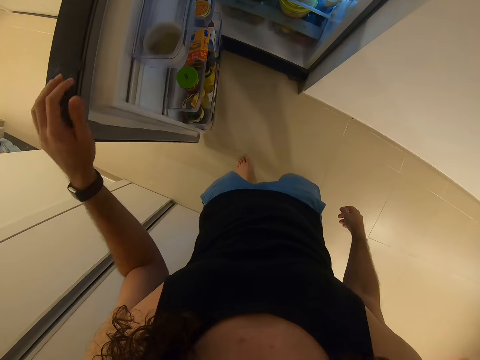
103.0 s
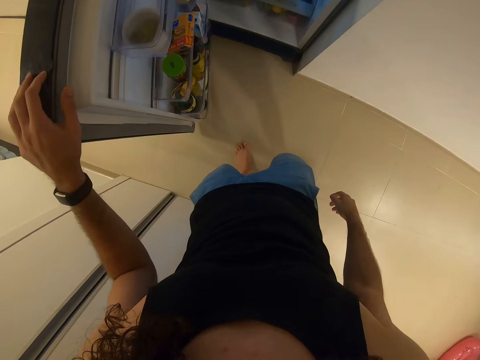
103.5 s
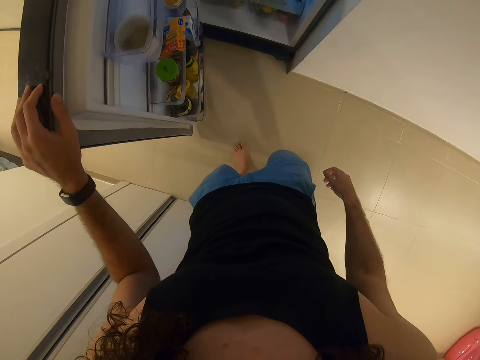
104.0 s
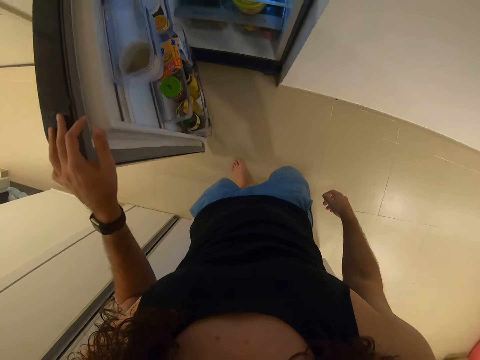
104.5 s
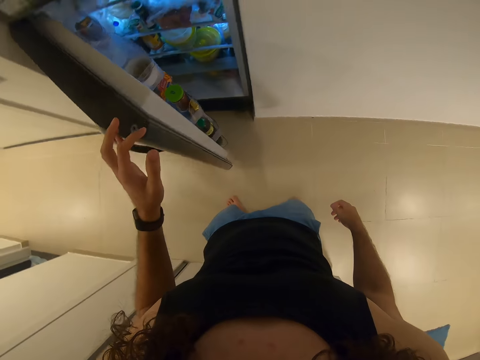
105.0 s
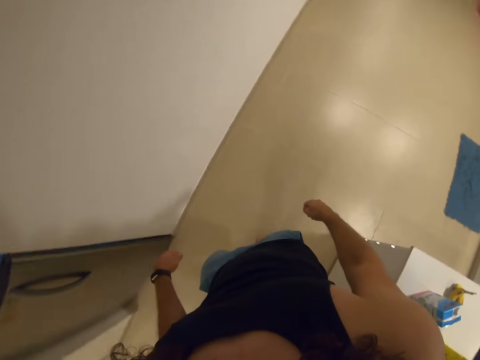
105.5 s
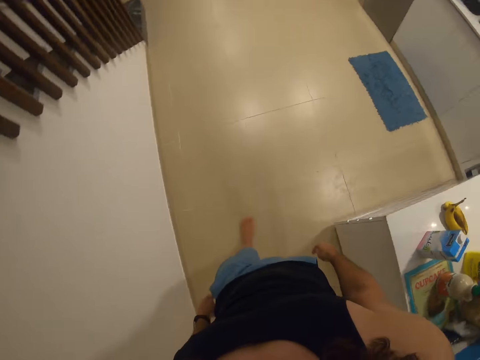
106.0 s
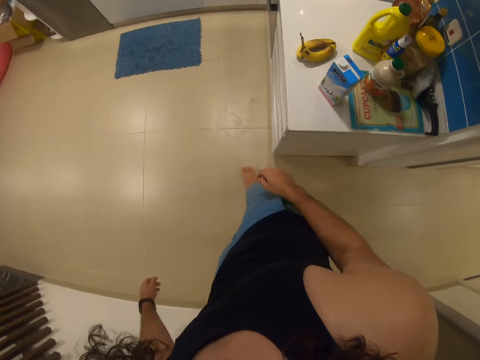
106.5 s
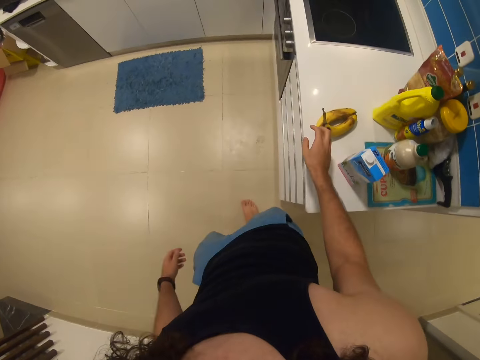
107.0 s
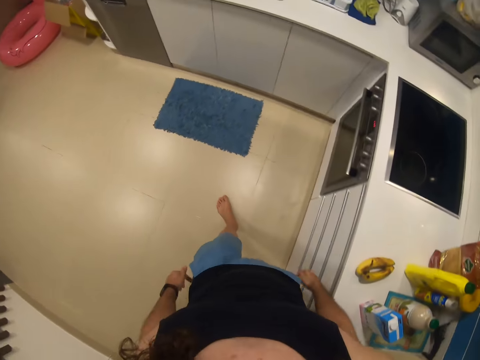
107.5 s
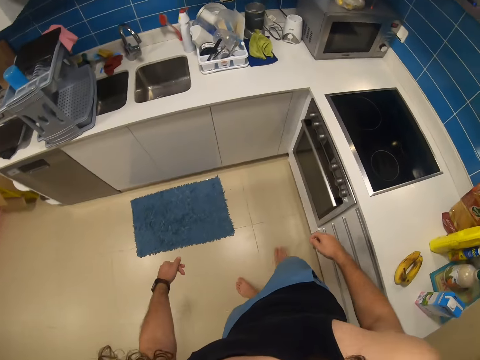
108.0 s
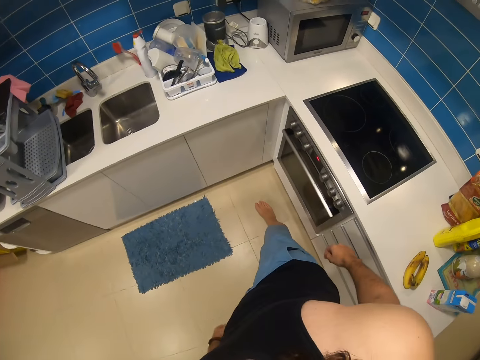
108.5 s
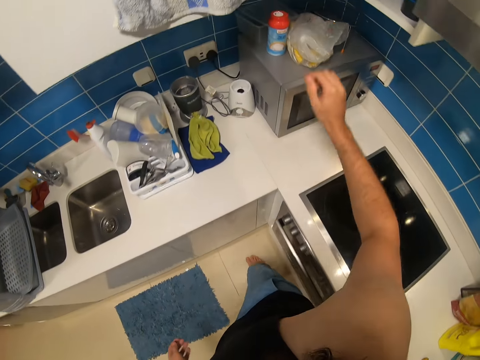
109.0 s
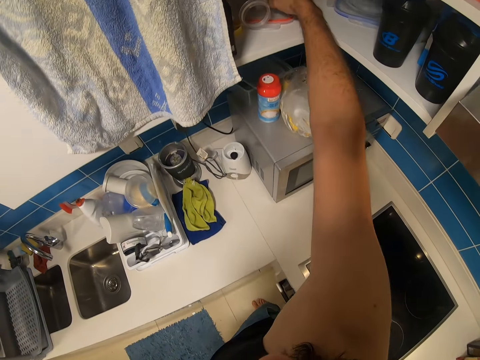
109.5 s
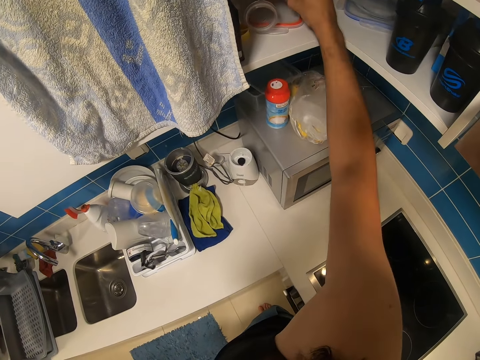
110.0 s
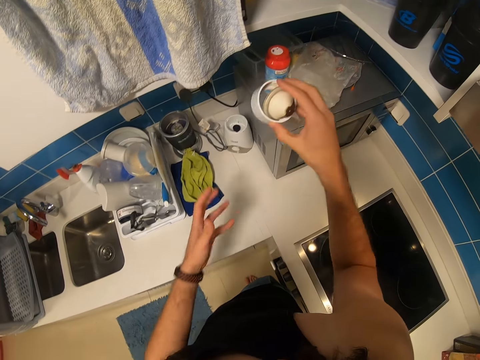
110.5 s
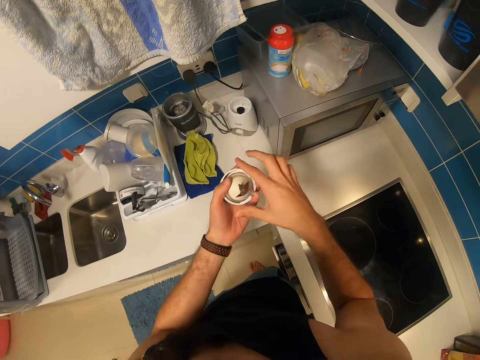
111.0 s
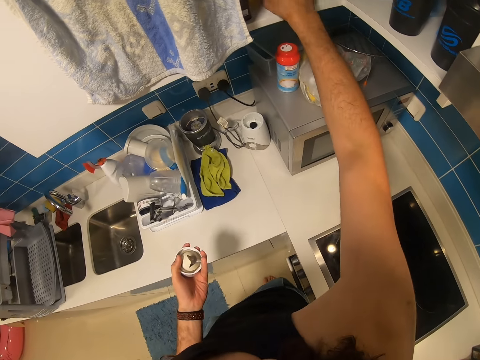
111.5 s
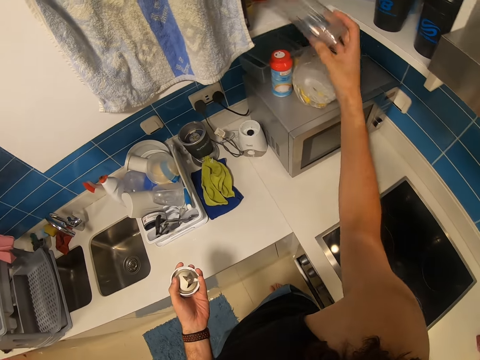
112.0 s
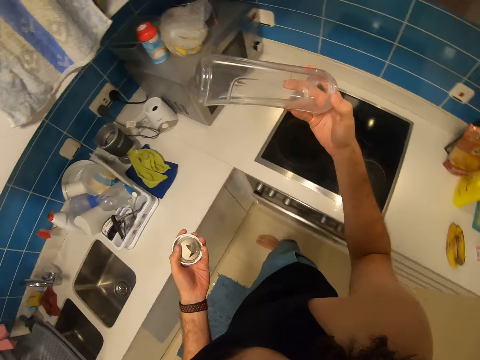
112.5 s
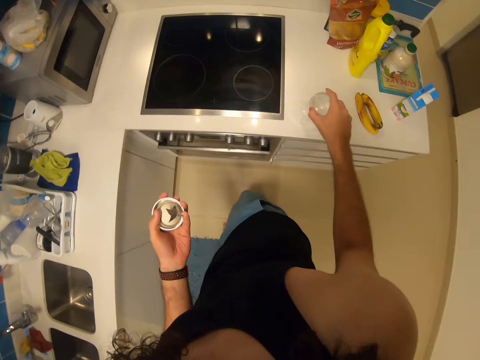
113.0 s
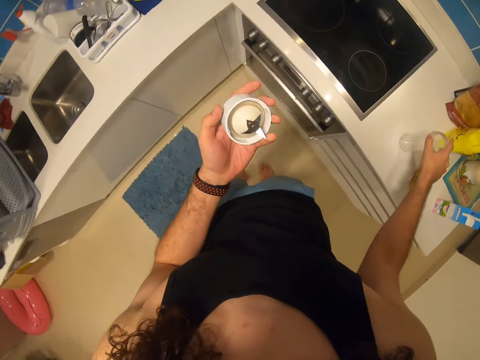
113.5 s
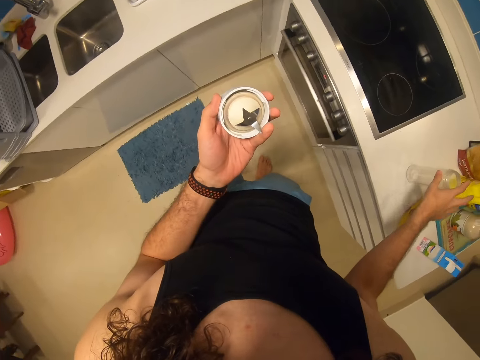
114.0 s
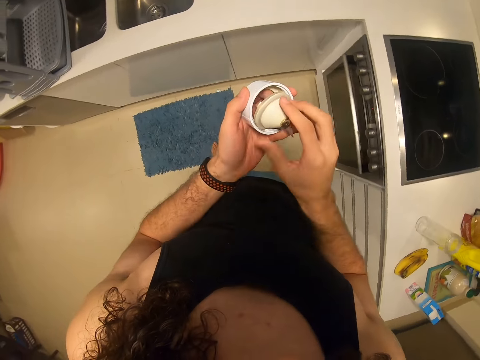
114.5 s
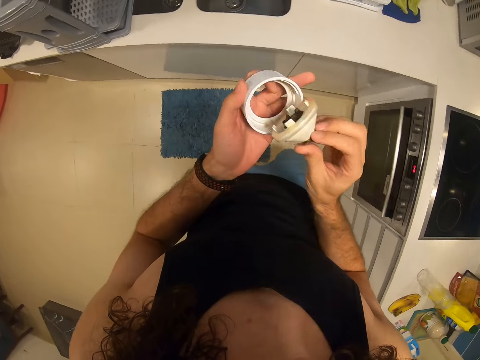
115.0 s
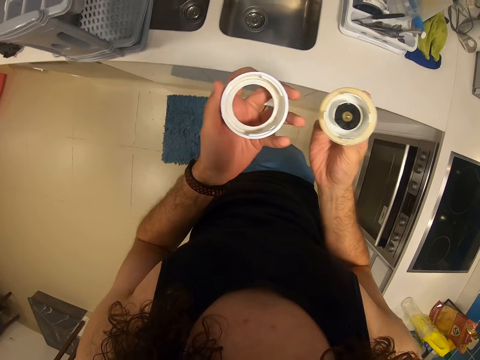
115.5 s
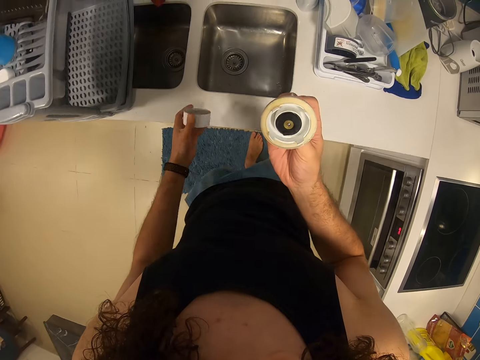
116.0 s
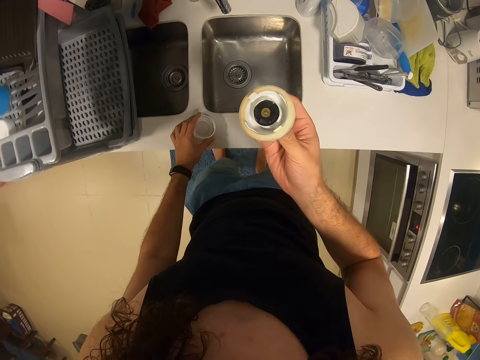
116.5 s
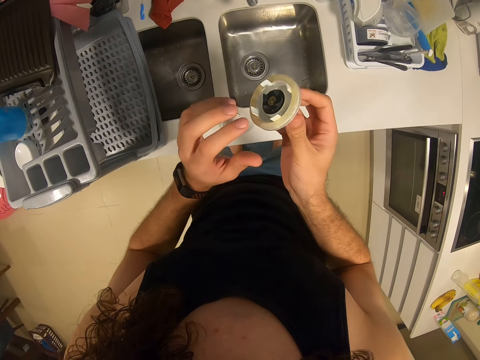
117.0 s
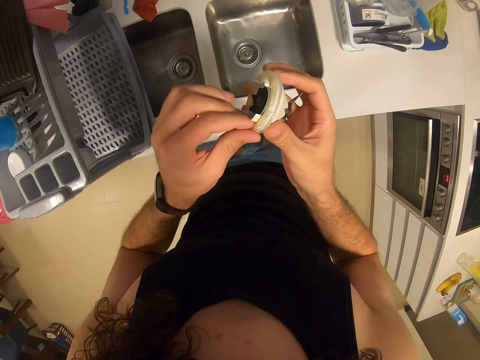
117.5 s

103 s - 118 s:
The camera wearer closes the fridge. They pick a blender mortar, pick a blender jar, and put the jar aside on the countertop. They put the lid aside.

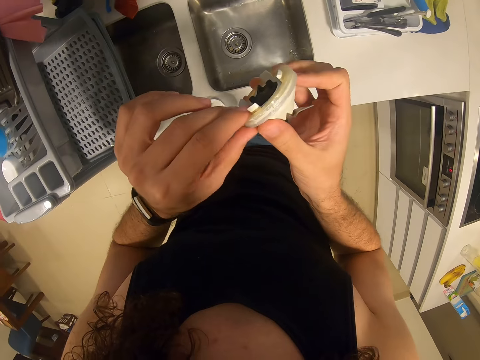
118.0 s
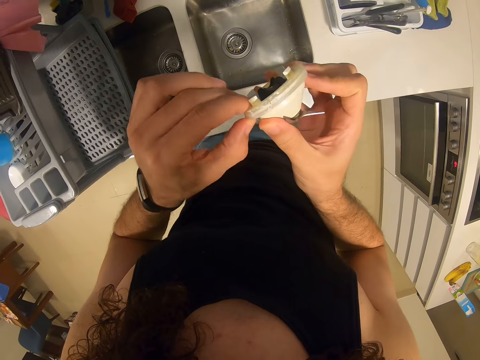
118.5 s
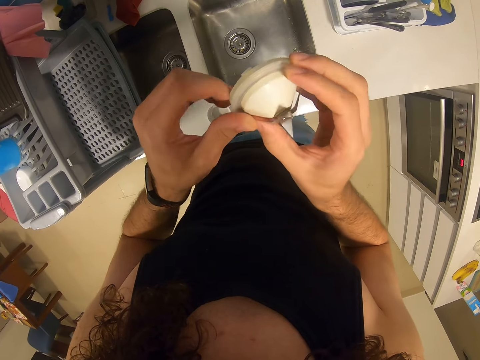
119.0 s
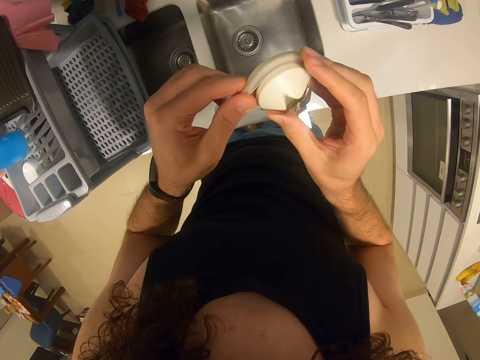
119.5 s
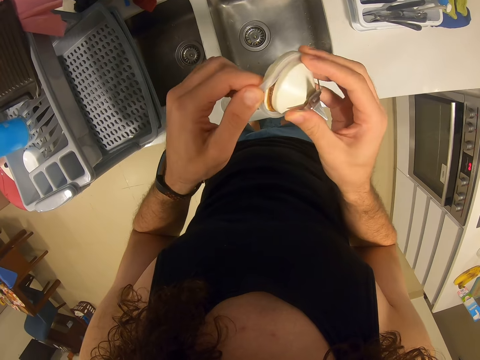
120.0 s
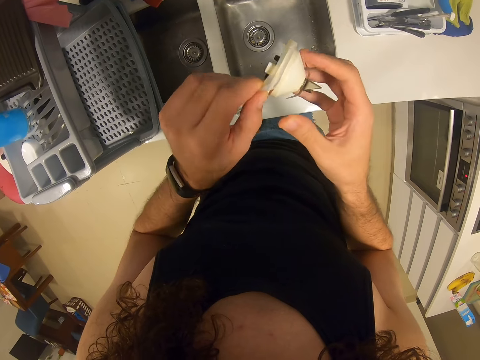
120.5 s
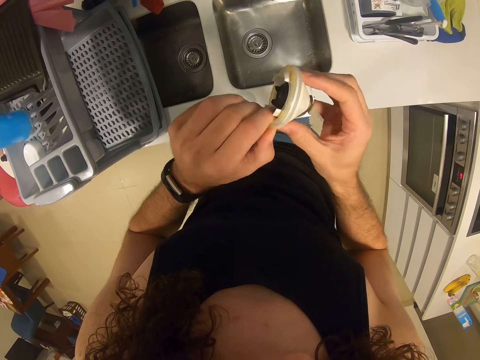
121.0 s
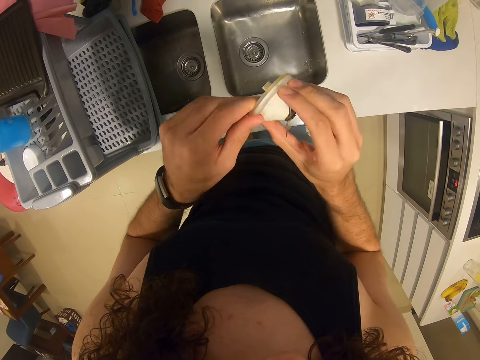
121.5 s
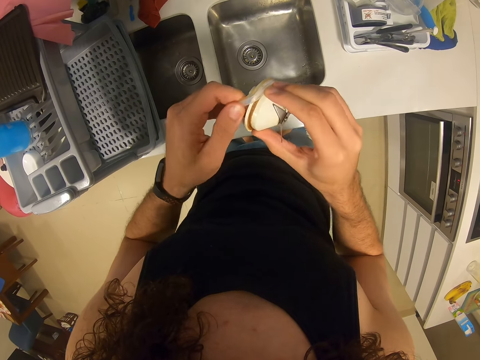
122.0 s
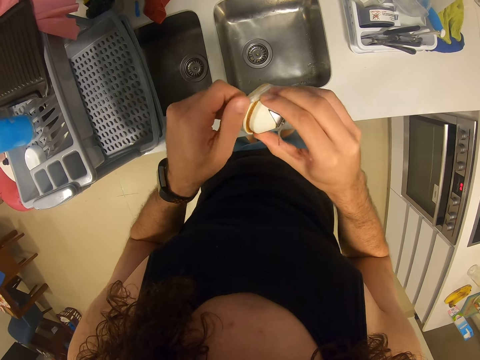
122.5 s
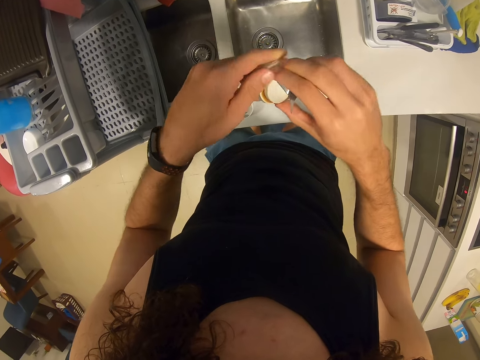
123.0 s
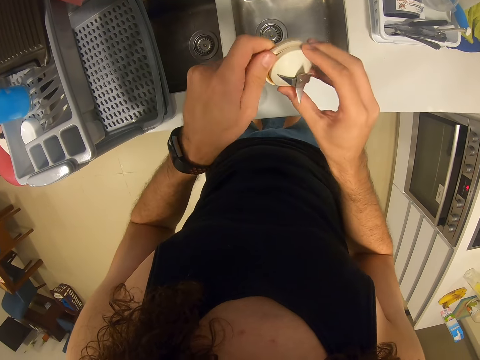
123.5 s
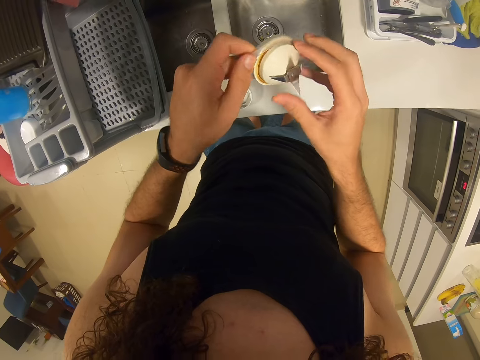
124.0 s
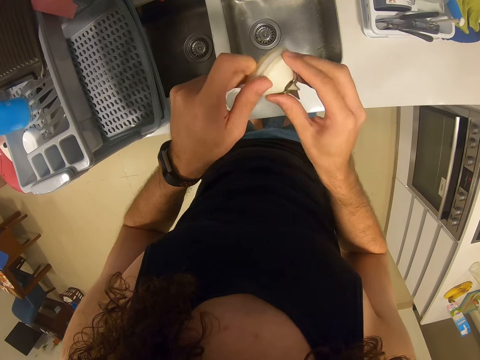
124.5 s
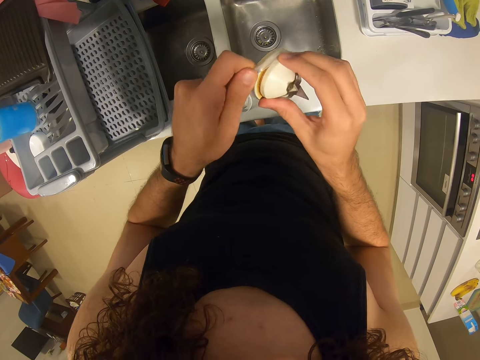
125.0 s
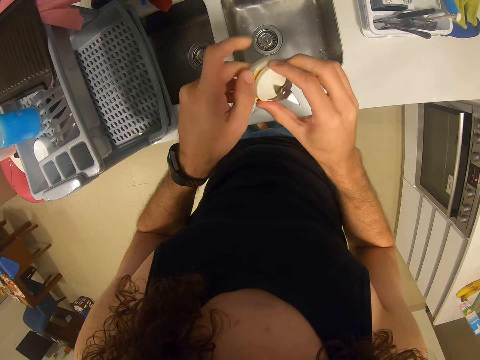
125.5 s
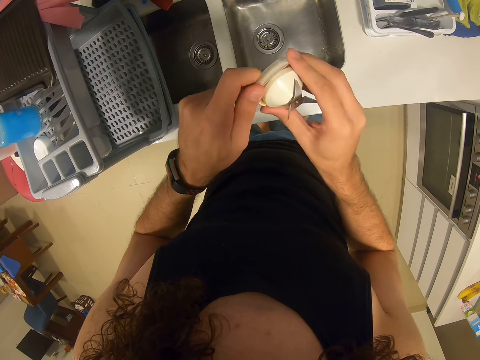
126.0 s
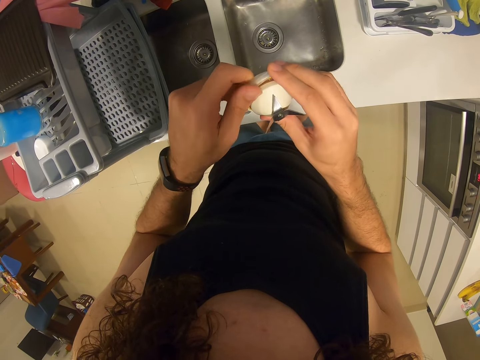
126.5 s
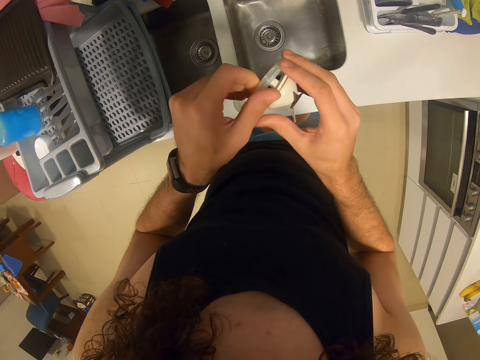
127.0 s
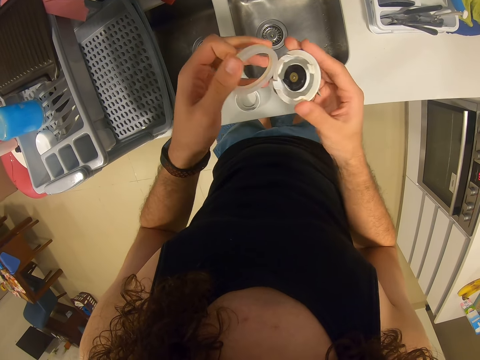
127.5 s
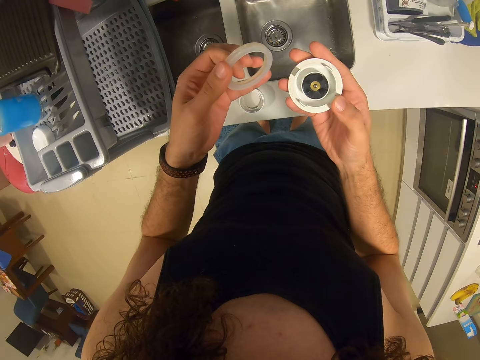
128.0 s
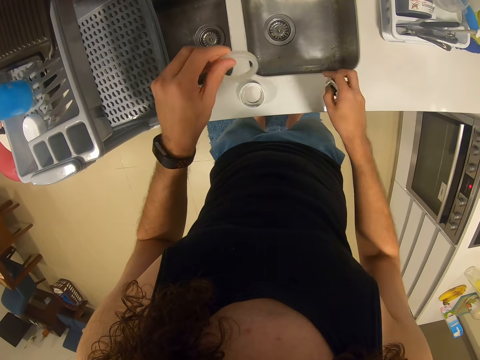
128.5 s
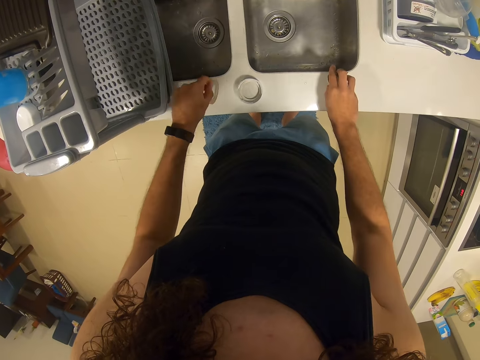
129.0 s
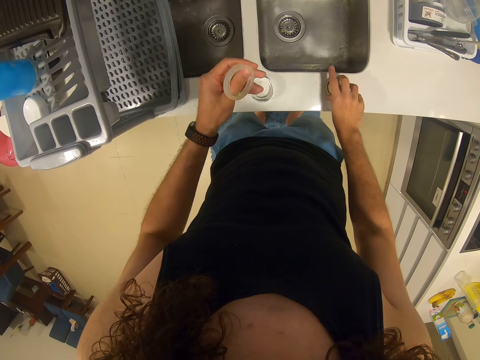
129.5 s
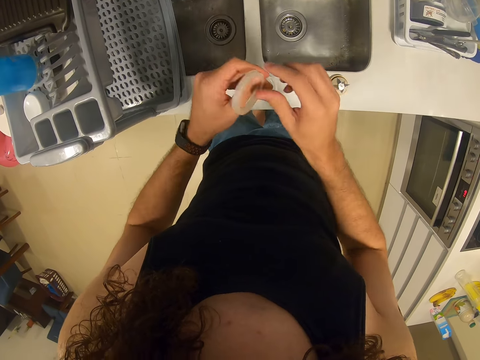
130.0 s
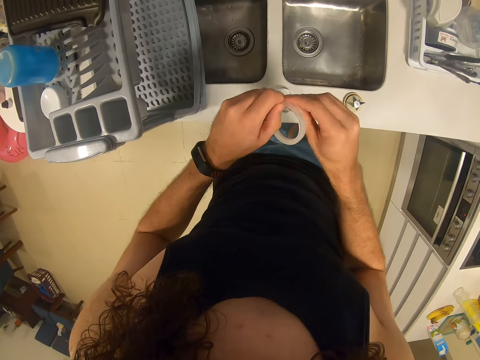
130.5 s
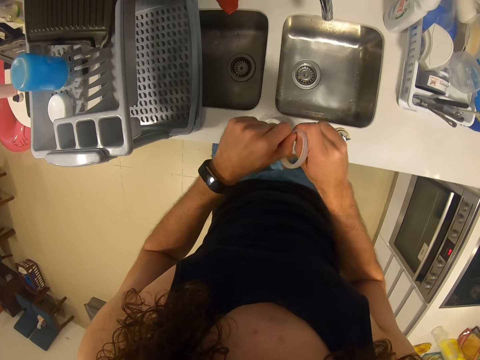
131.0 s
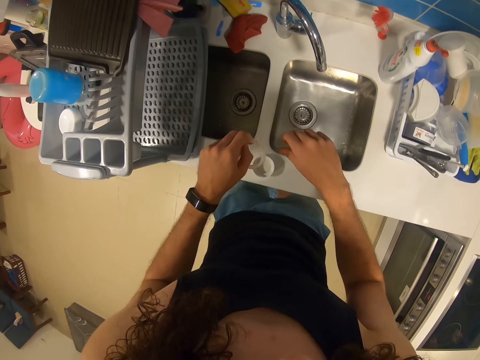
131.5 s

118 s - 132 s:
The camera wearer looks at the mortar. They remove the rubber from the mortar. They put the mortar aside on the countertop.
